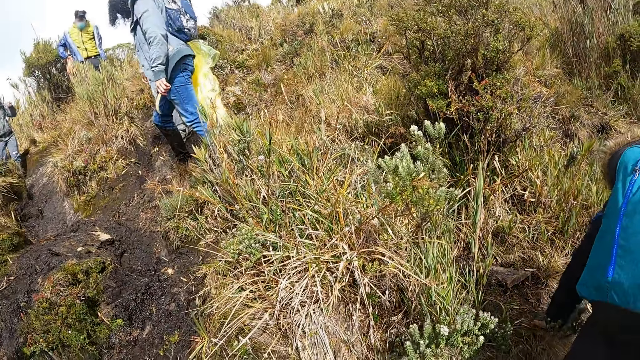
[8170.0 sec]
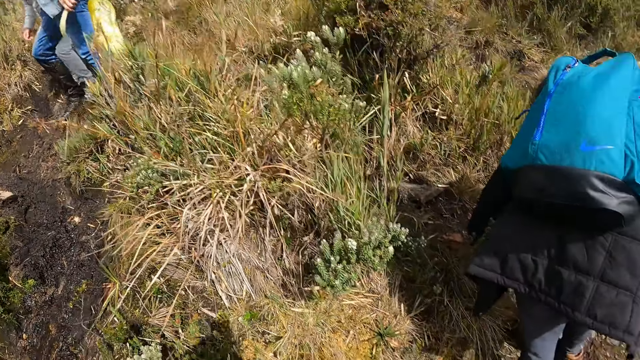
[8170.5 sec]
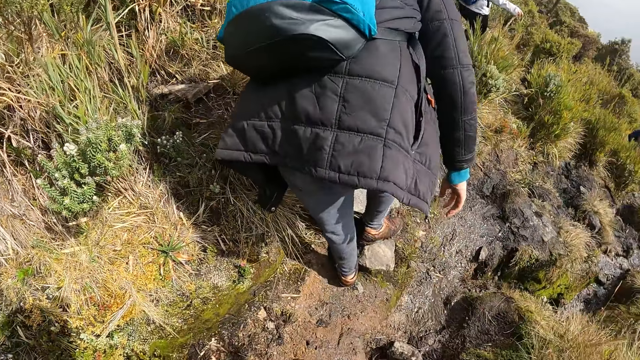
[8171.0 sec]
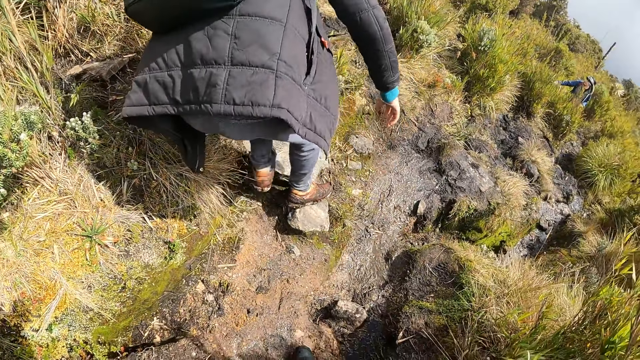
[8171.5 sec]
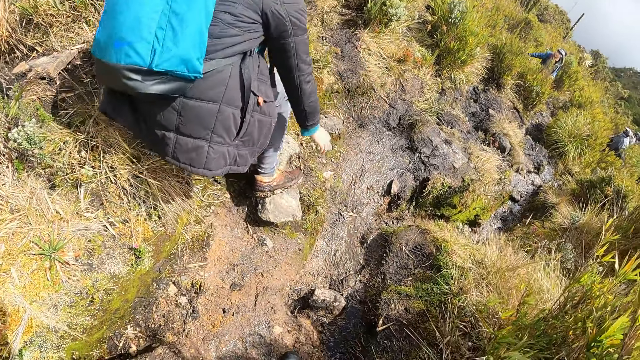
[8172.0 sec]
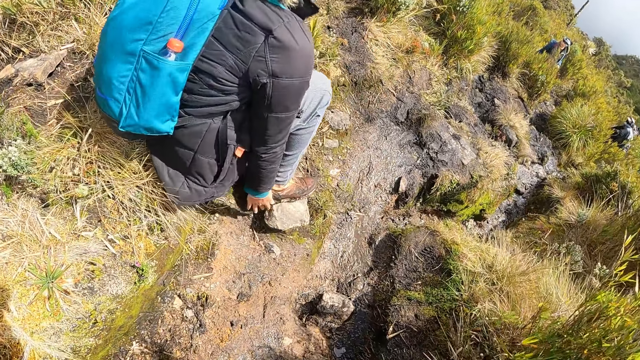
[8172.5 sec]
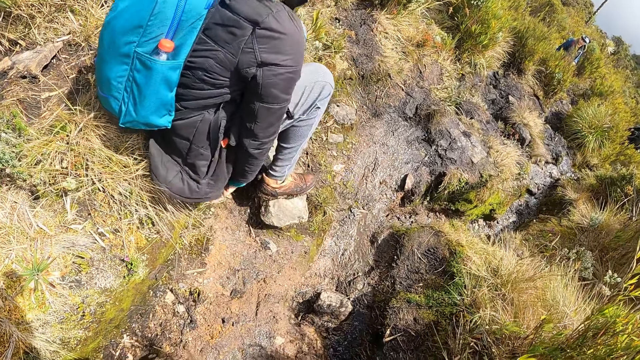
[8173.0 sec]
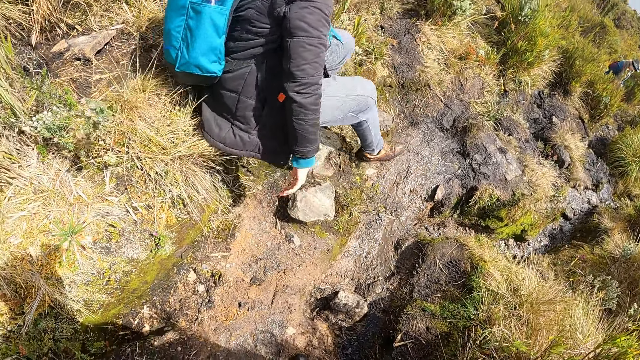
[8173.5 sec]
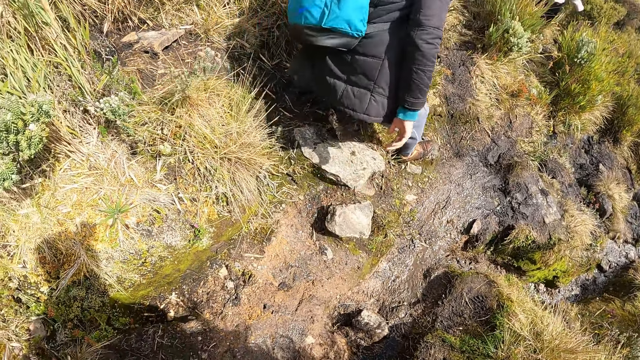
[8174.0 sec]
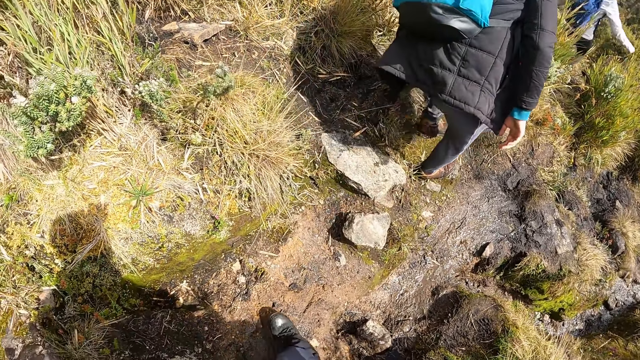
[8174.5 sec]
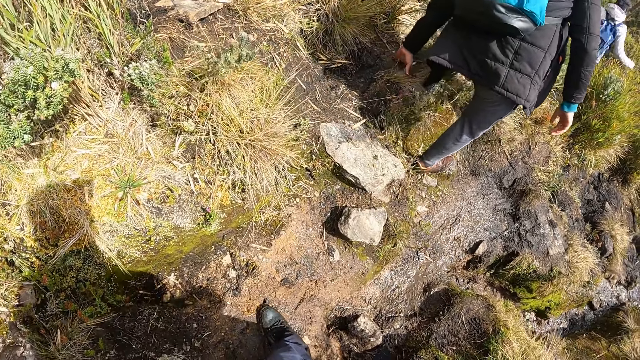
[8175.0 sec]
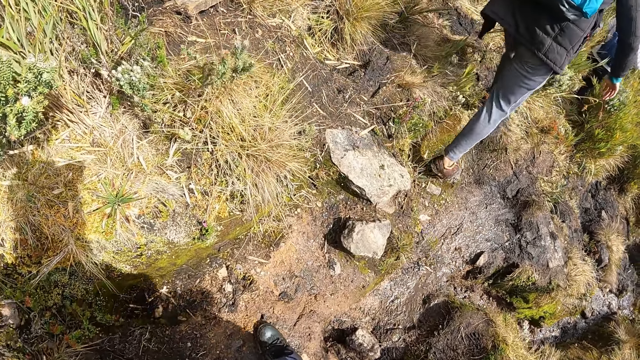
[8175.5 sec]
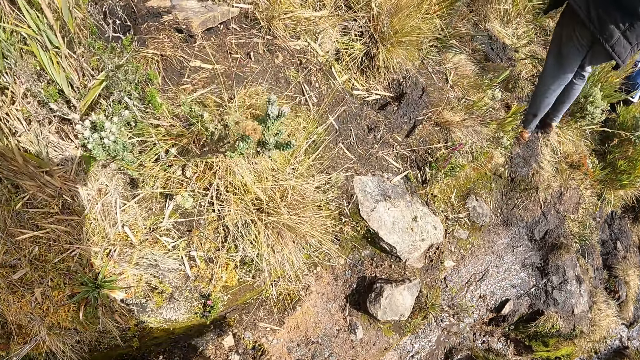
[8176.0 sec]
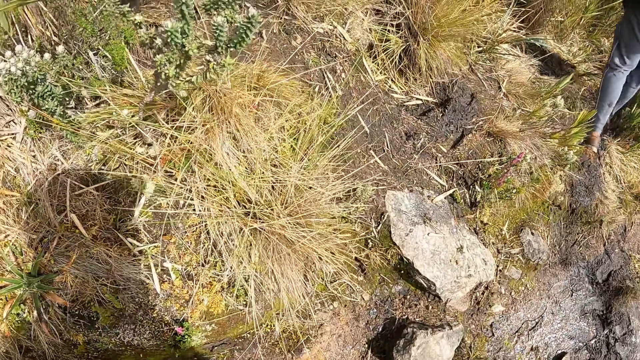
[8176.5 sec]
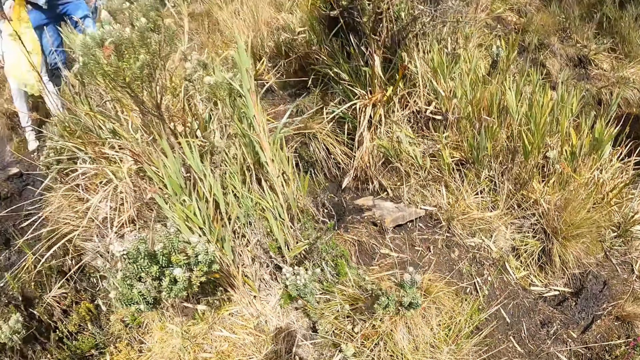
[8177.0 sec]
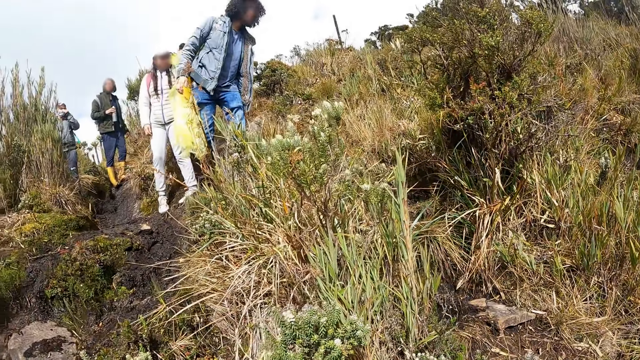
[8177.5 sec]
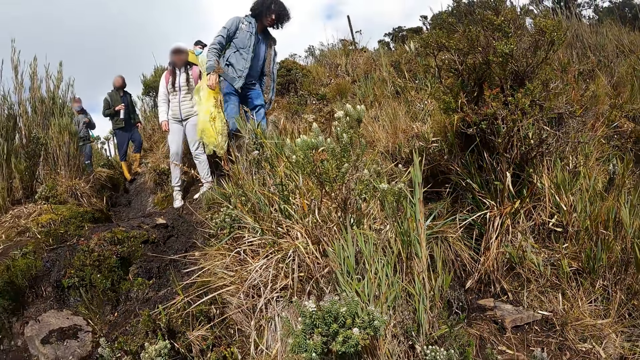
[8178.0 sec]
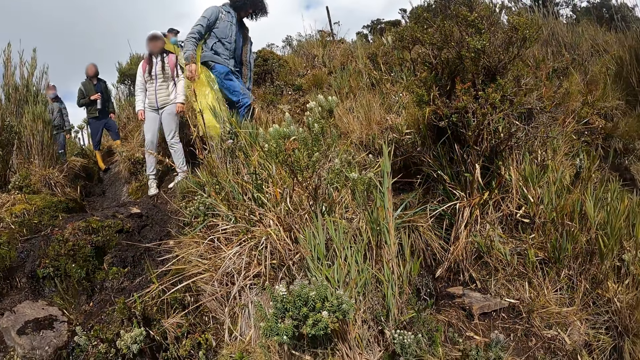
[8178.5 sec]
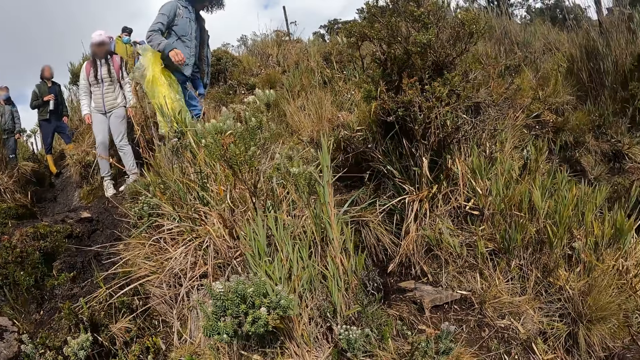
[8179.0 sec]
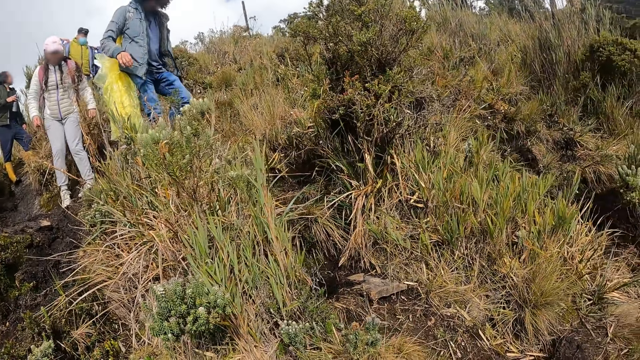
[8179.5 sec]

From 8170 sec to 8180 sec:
The camera wearer looks at the people. A man walks down the mountain. The camera wearer walks down the mountain. Another man walks down the mountain.

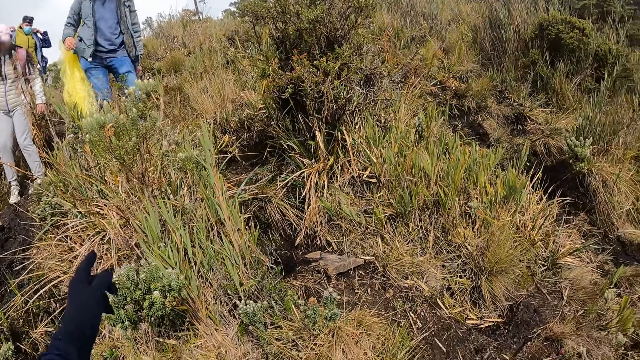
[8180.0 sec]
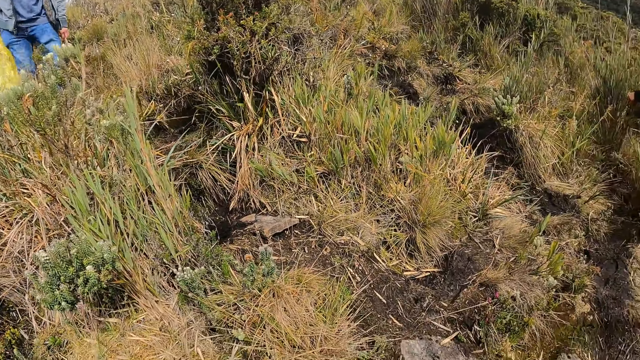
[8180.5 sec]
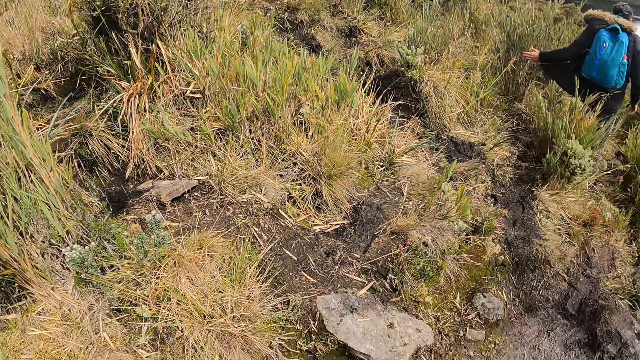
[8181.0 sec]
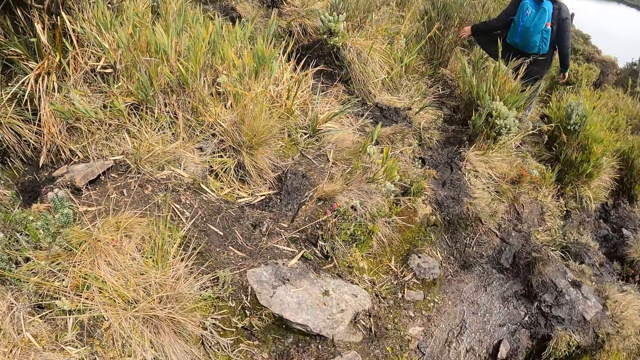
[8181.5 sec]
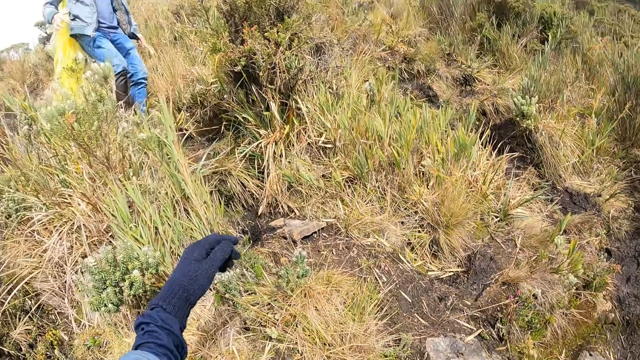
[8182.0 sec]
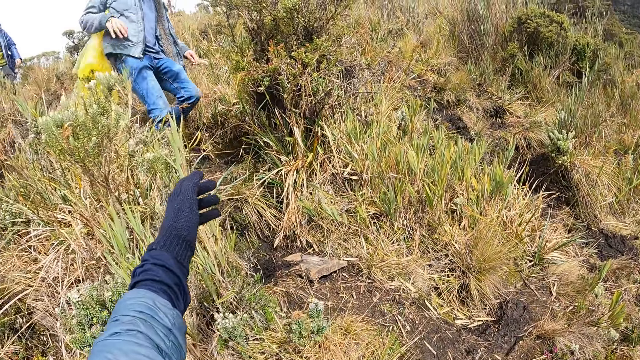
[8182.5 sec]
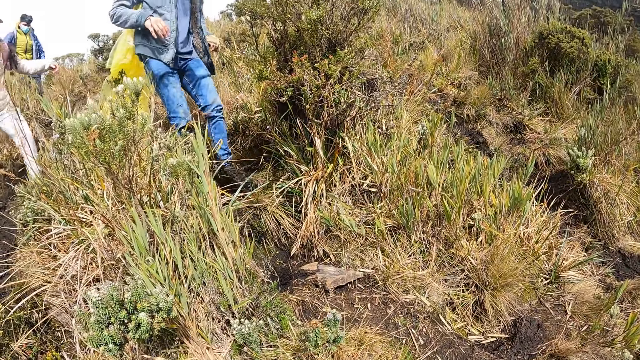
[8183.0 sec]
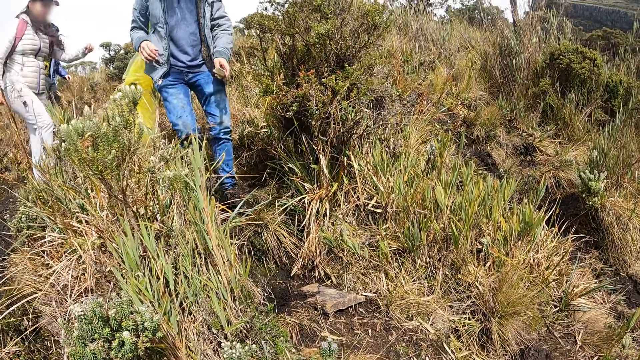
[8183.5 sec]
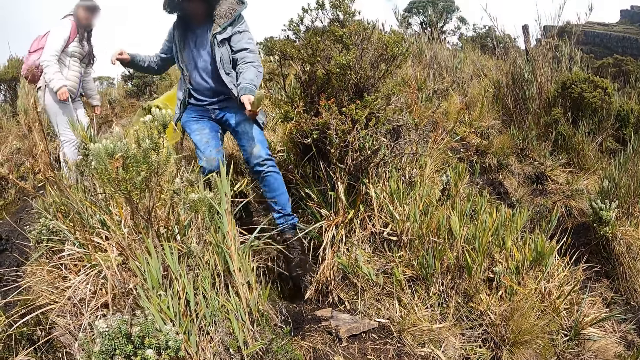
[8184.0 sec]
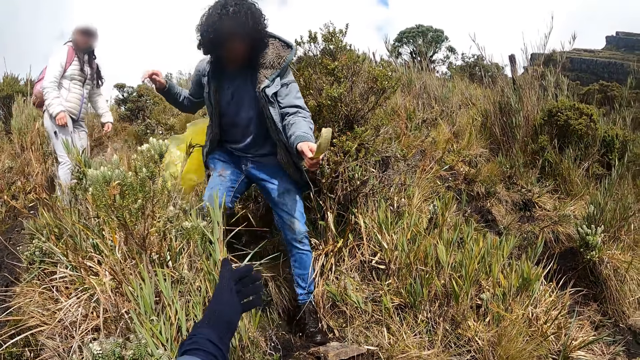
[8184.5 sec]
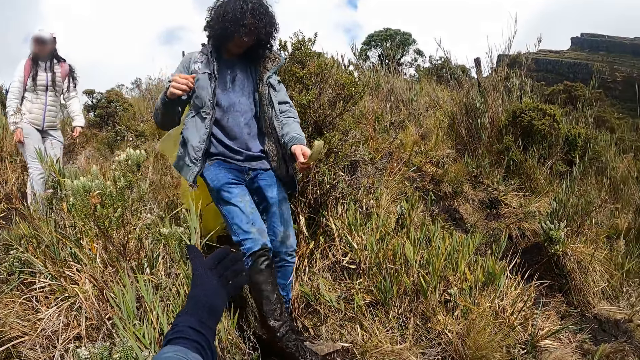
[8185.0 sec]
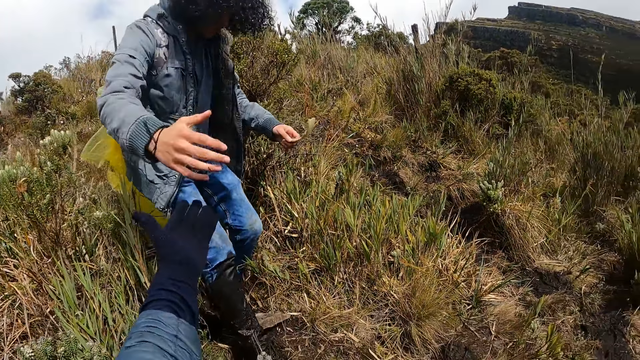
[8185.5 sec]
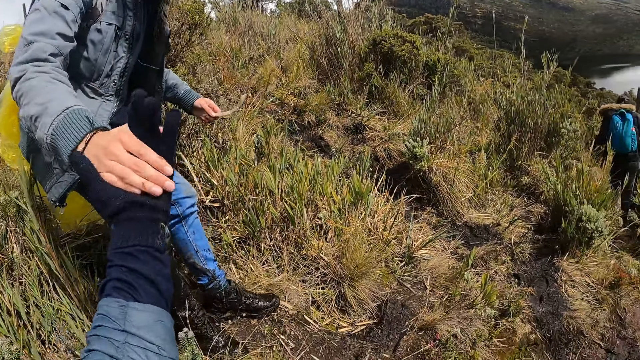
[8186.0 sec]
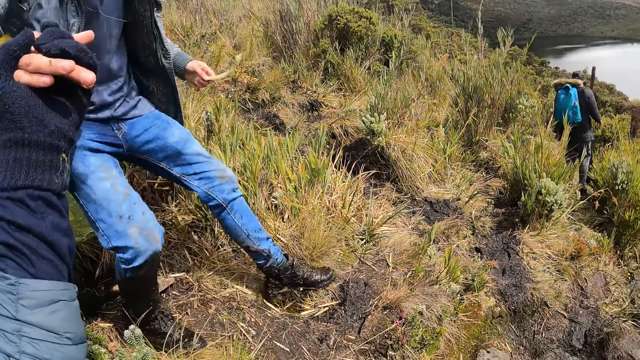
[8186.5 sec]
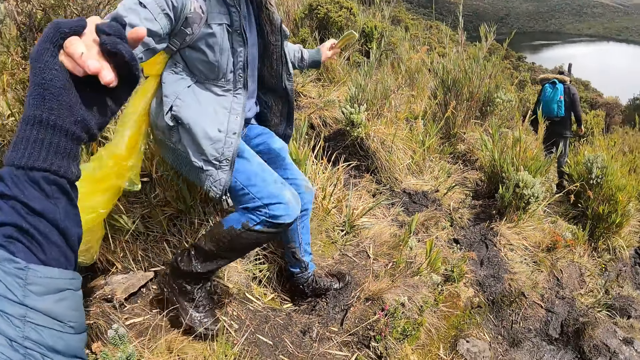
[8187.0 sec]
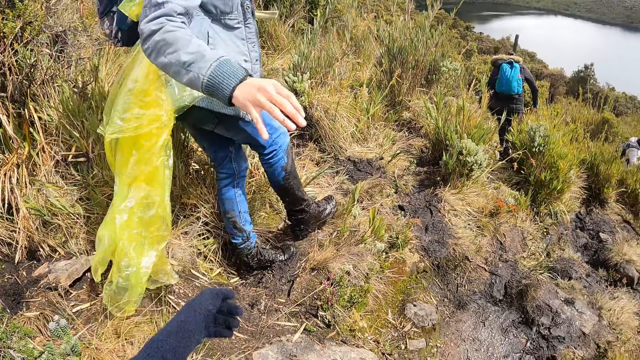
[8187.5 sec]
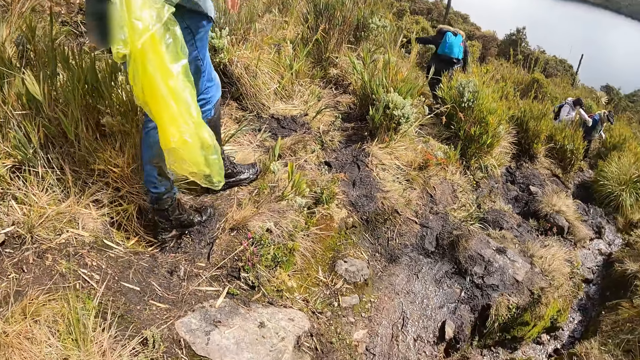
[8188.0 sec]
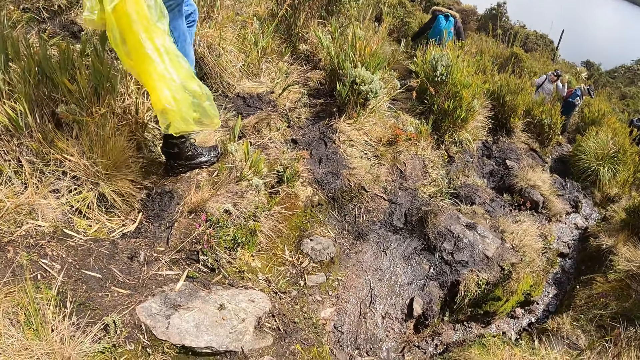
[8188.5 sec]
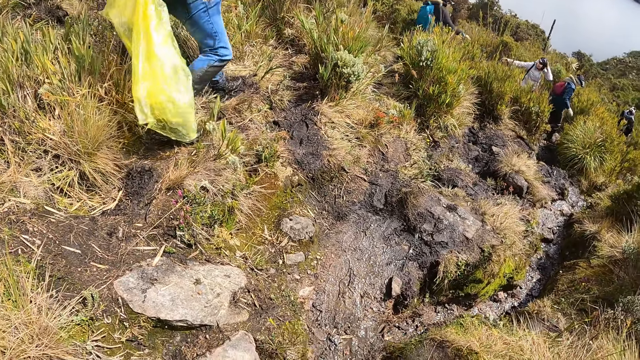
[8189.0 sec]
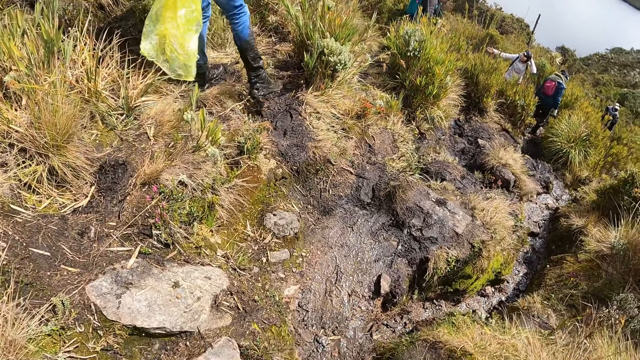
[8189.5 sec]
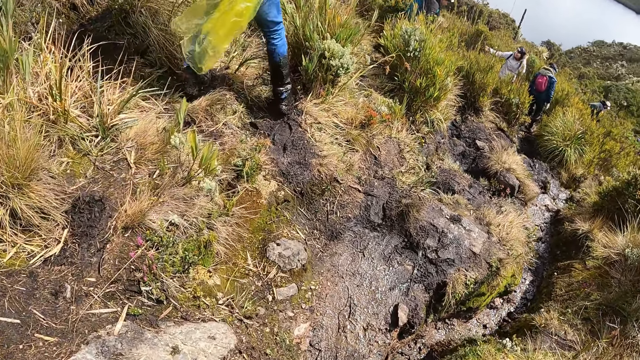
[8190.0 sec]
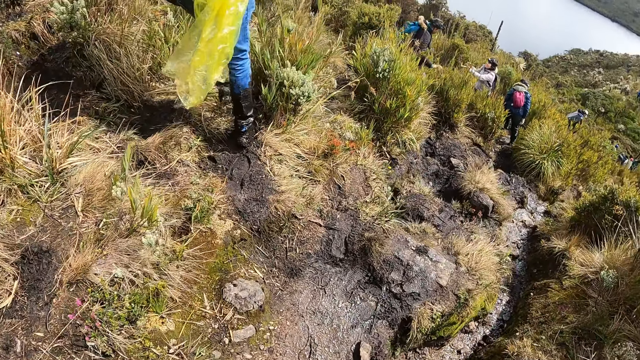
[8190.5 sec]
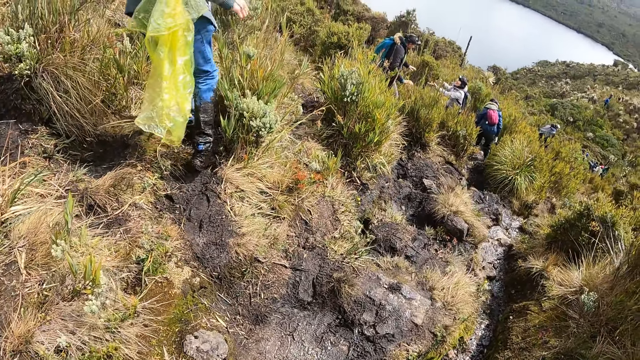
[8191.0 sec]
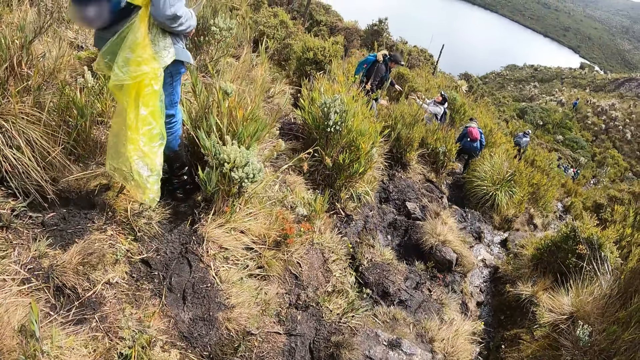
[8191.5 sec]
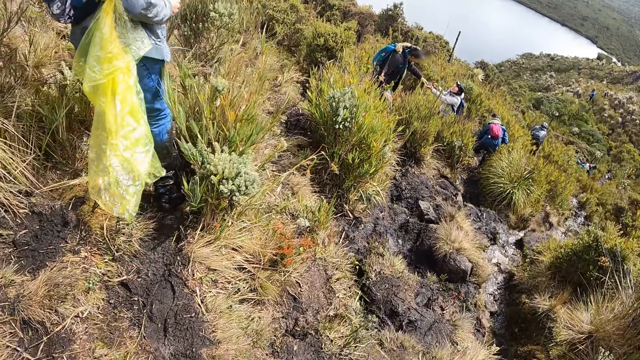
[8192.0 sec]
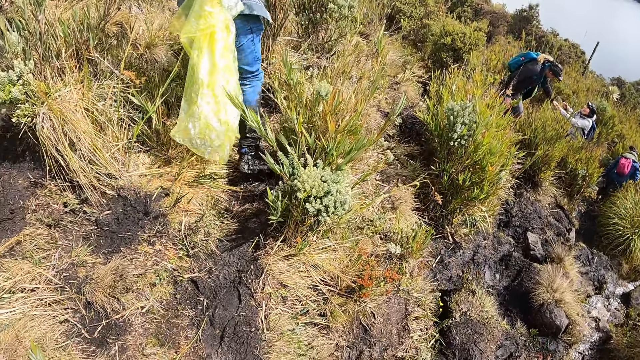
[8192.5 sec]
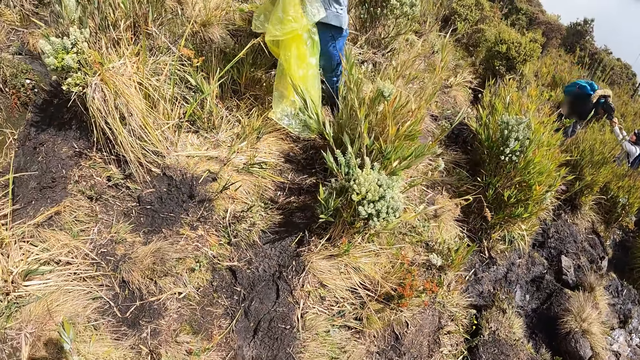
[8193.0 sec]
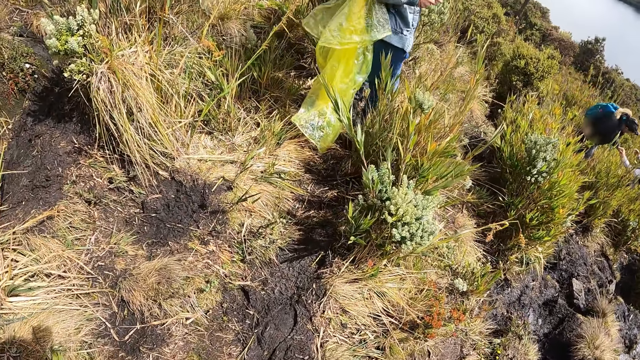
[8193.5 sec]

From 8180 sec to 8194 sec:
The camera wearer lifts up the hand. A man walks down the mountain. The camera wearer lifts up the hand. Another man walks down the mountain. The camera wearer lifts up the hand. They hold the other man's hand and touch the other man's hand. The other man walks down the mountain.
